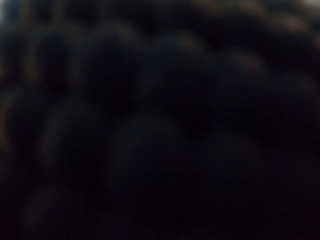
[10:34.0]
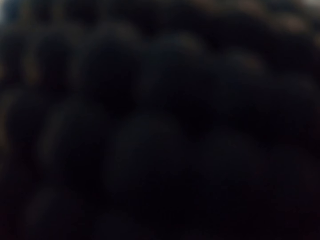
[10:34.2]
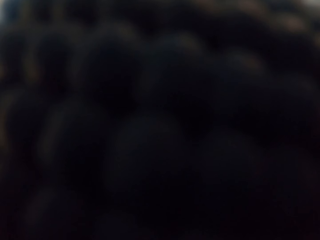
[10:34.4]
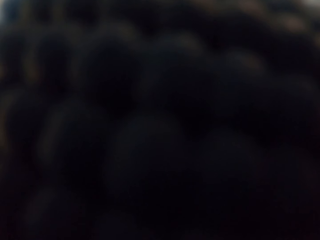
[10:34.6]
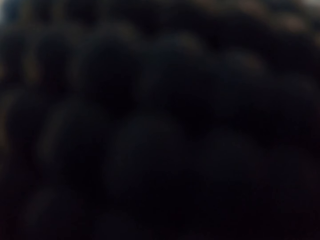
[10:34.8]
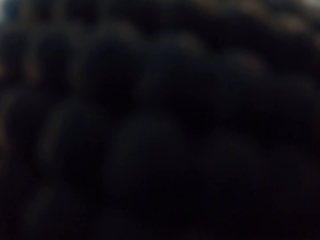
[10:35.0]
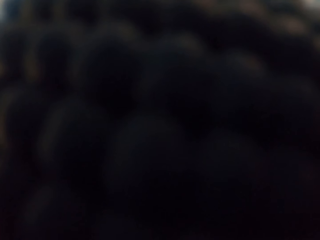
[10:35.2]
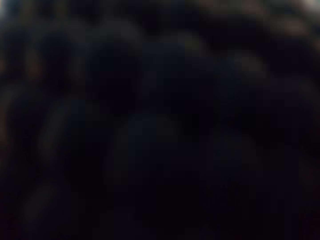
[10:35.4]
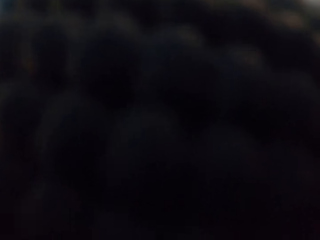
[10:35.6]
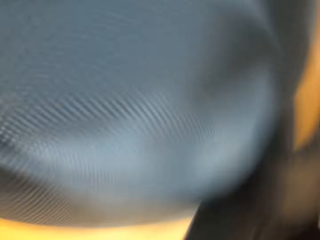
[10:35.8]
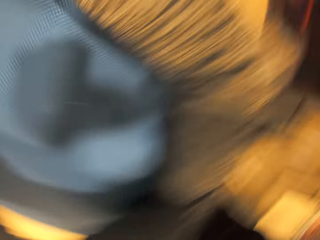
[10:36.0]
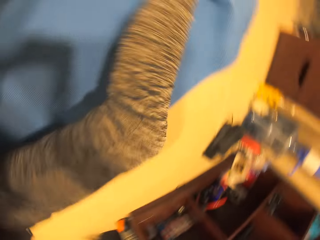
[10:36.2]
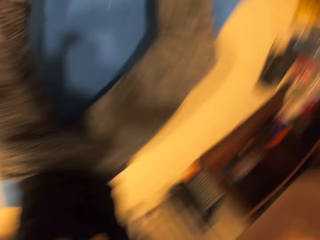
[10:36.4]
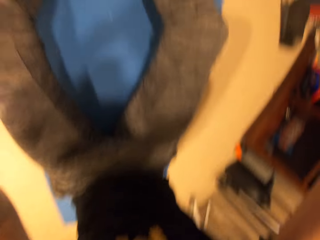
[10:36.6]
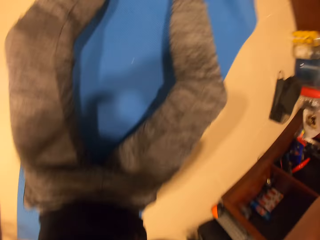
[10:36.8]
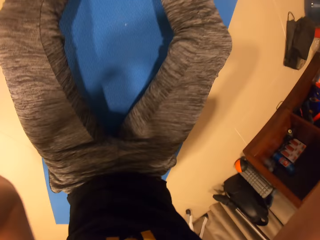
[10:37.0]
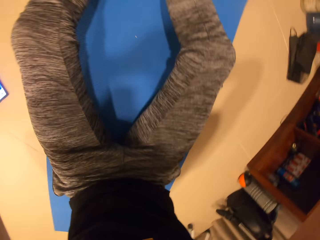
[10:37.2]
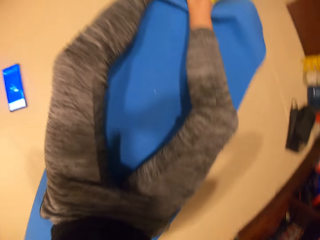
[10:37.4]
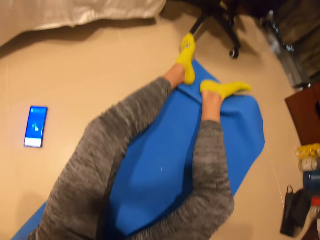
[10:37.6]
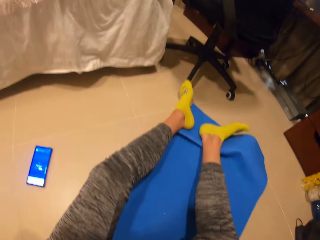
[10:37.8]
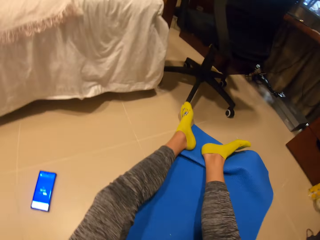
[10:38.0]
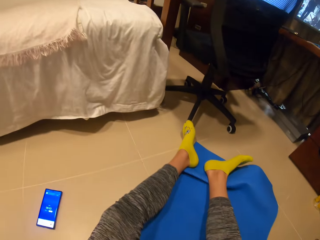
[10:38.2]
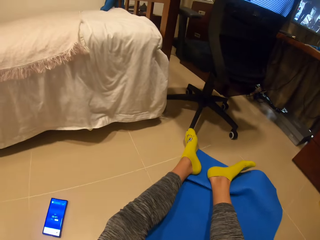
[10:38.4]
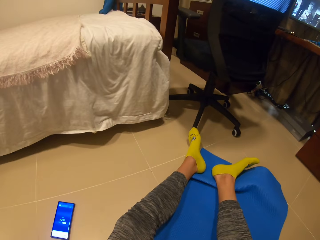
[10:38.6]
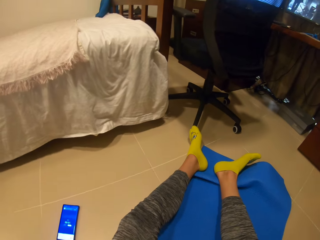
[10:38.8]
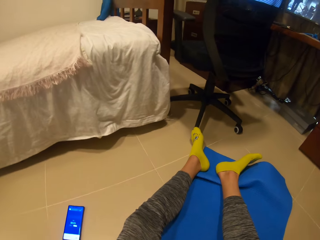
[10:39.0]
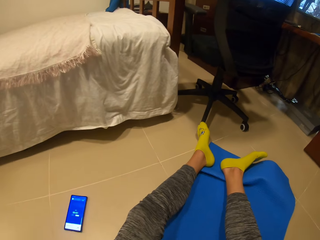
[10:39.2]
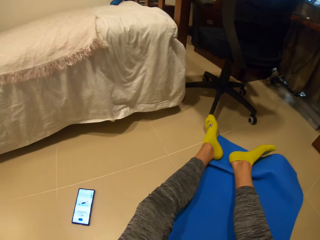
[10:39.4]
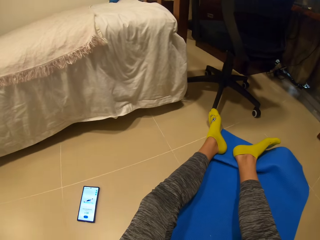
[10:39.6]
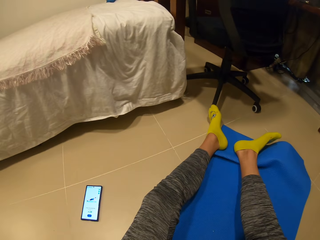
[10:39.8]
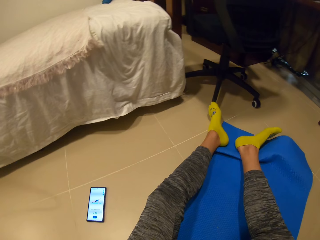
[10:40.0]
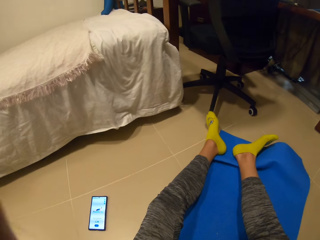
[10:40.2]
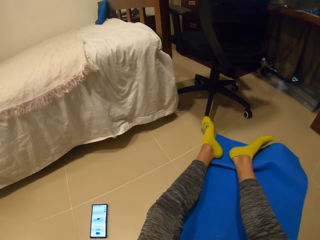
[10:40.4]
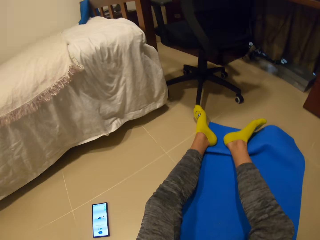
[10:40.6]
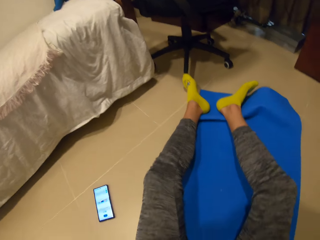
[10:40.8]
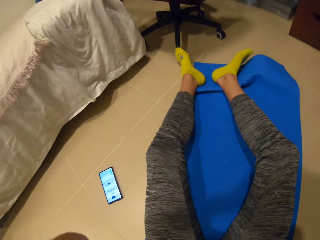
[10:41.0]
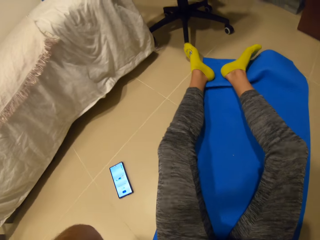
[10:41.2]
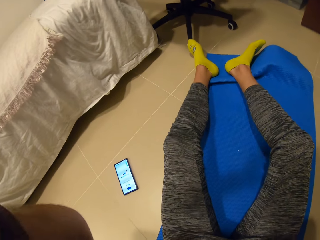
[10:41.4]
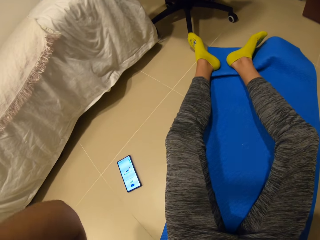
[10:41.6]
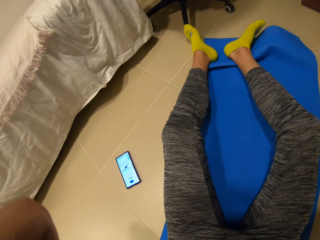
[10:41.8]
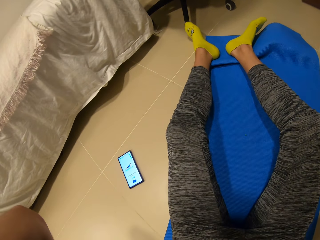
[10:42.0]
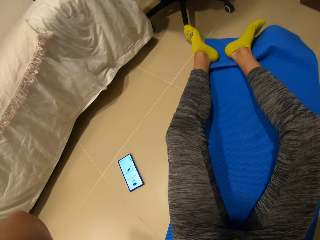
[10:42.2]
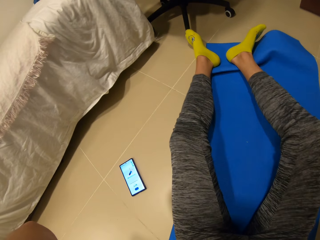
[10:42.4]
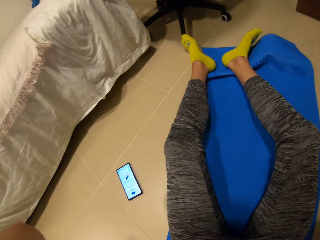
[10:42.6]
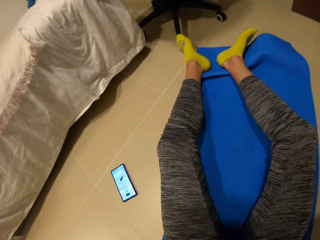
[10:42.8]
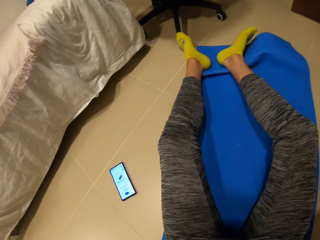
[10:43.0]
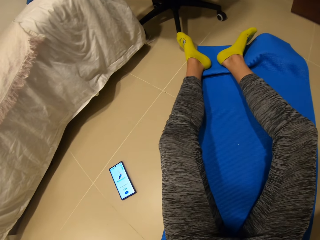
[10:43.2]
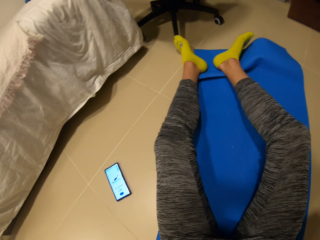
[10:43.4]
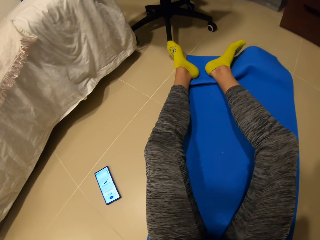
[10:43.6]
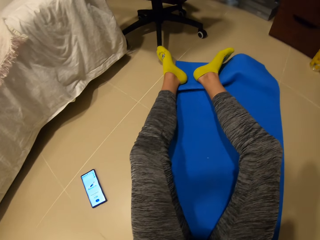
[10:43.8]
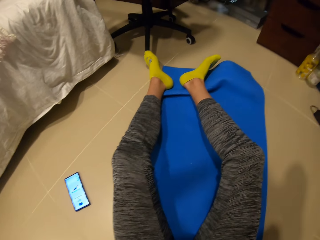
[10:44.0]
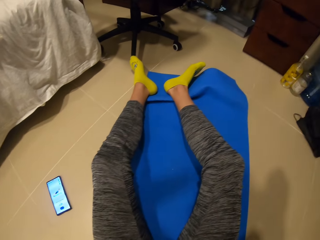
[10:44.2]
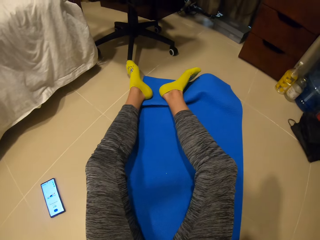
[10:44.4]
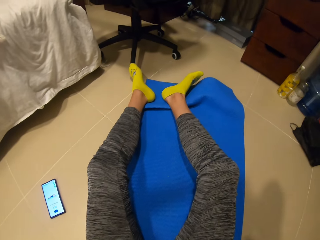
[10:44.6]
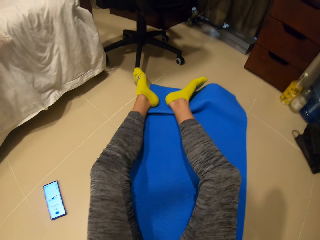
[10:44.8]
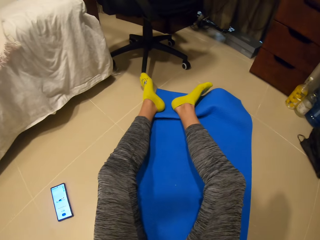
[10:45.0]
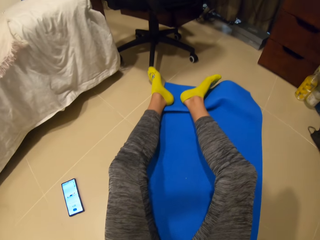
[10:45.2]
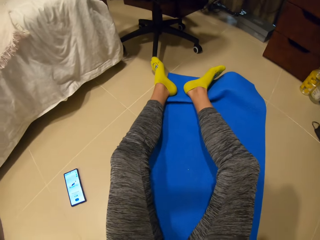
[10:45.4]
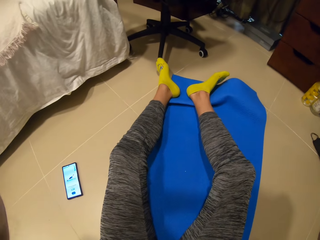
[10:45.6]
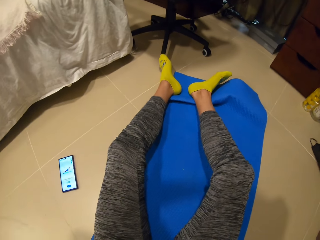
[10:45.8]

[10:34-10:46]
The camera wearer picks up his camera on the exercise mat with both hands. He wears the camera with both hands. He fixes the camera.

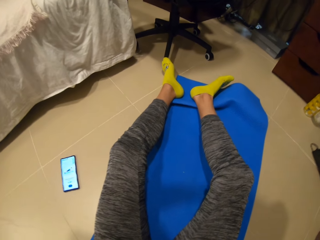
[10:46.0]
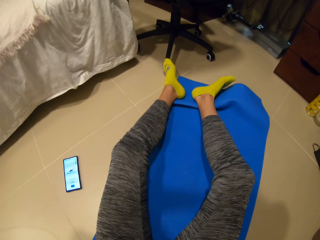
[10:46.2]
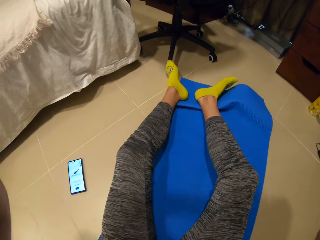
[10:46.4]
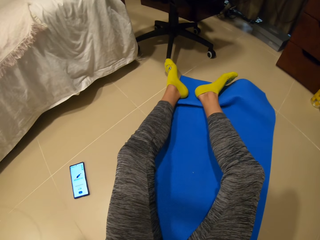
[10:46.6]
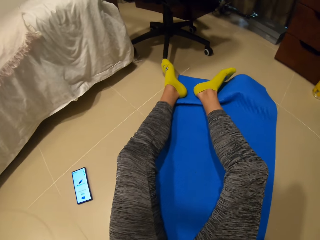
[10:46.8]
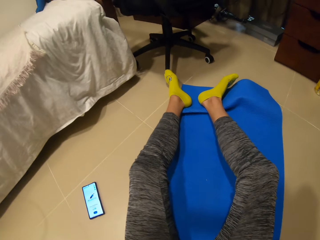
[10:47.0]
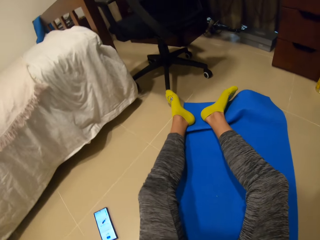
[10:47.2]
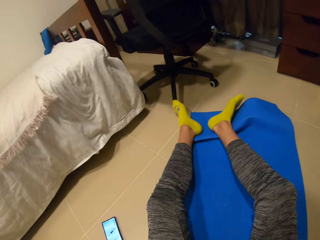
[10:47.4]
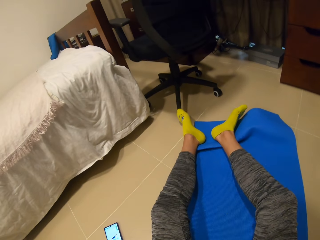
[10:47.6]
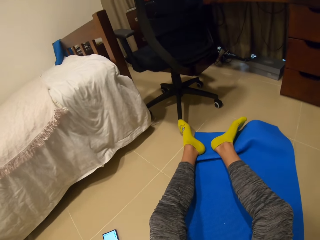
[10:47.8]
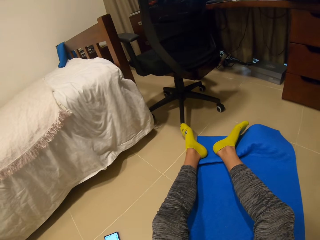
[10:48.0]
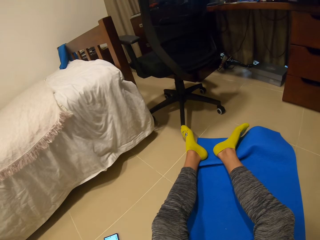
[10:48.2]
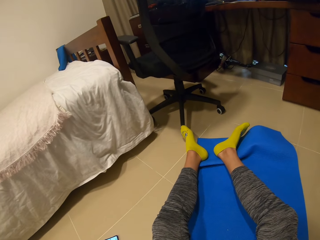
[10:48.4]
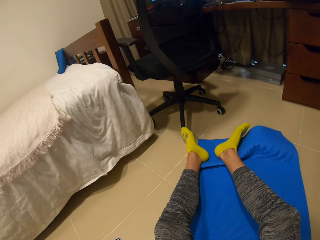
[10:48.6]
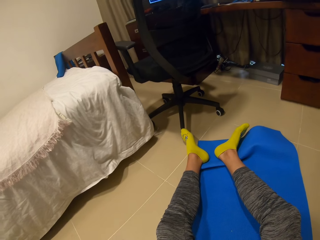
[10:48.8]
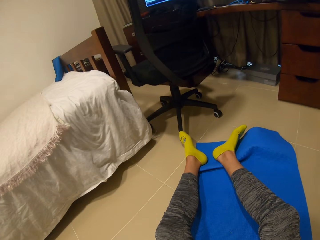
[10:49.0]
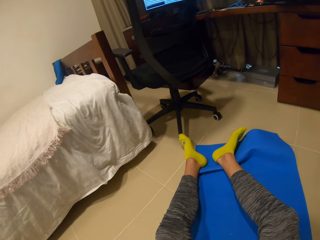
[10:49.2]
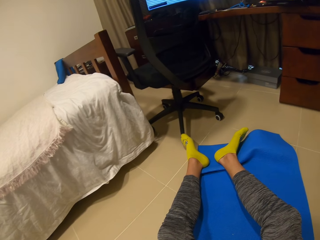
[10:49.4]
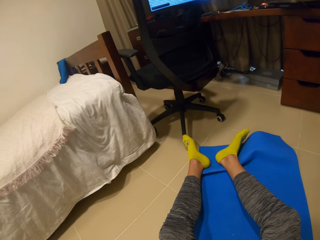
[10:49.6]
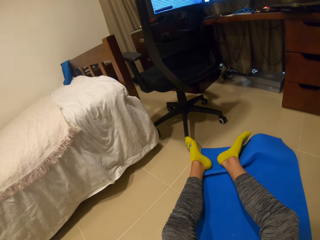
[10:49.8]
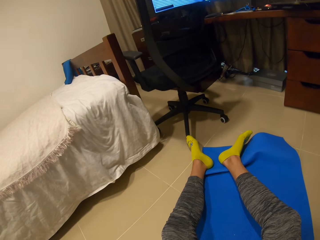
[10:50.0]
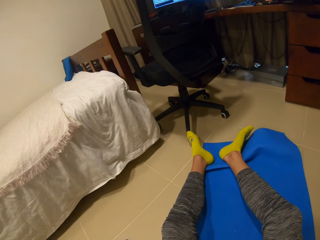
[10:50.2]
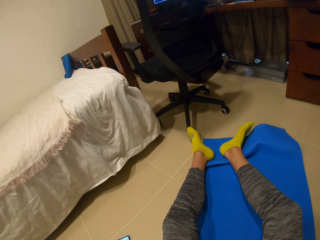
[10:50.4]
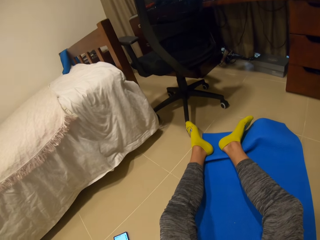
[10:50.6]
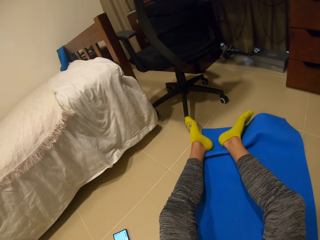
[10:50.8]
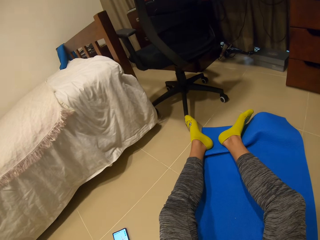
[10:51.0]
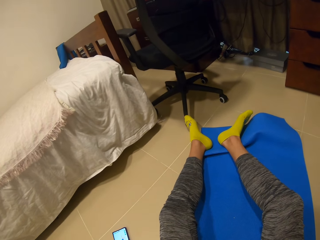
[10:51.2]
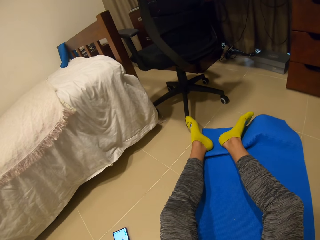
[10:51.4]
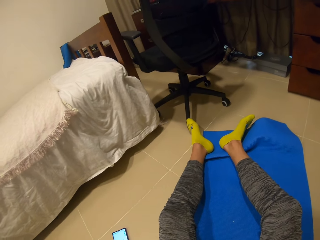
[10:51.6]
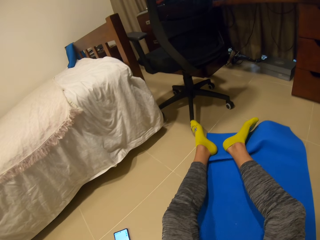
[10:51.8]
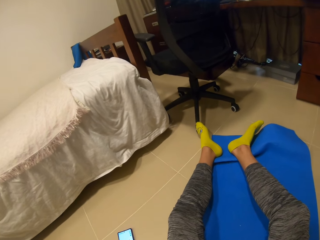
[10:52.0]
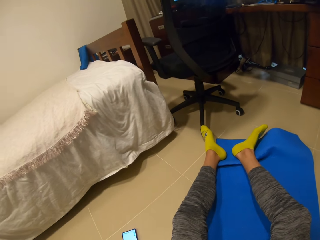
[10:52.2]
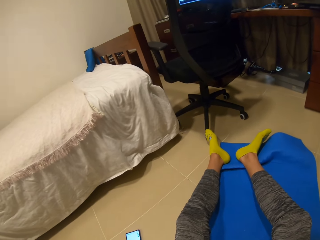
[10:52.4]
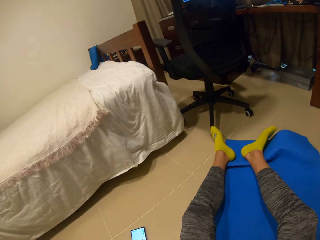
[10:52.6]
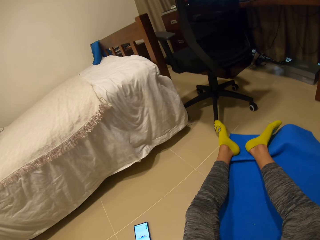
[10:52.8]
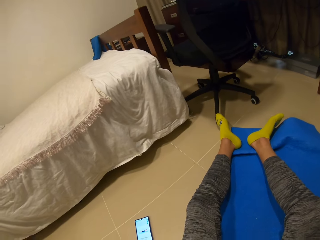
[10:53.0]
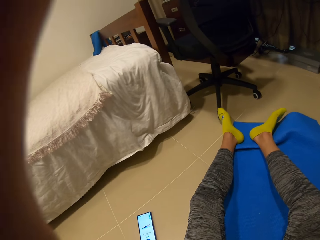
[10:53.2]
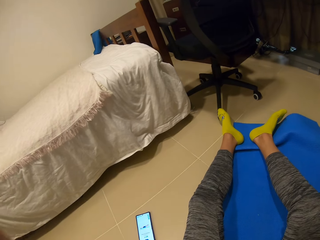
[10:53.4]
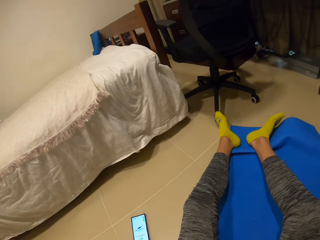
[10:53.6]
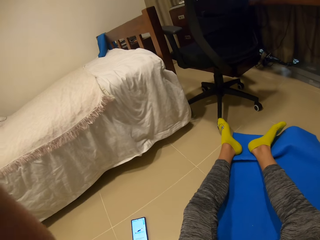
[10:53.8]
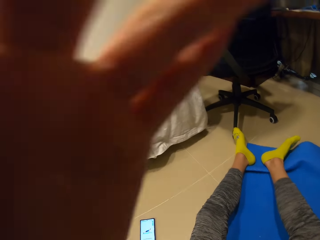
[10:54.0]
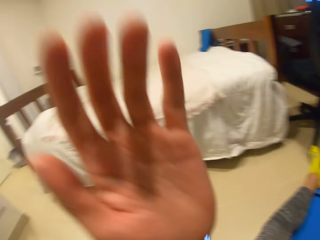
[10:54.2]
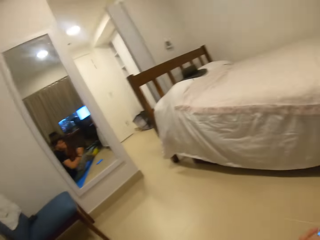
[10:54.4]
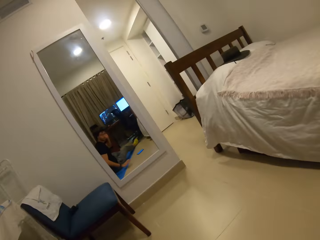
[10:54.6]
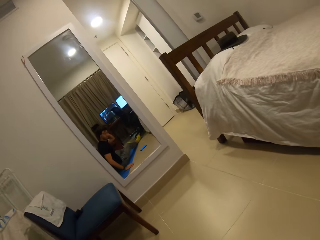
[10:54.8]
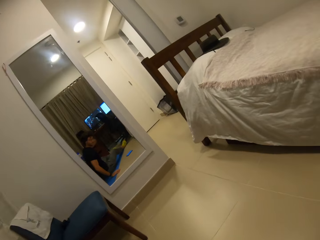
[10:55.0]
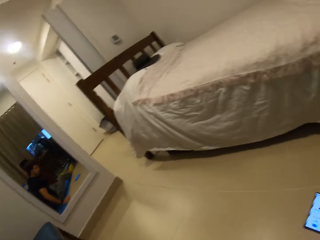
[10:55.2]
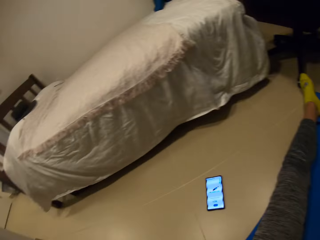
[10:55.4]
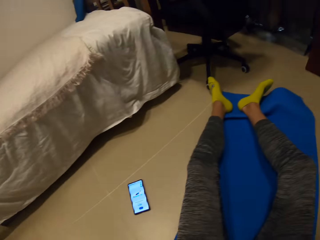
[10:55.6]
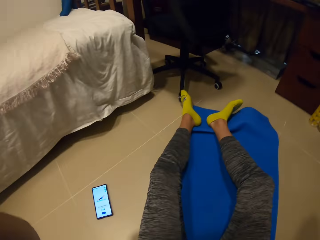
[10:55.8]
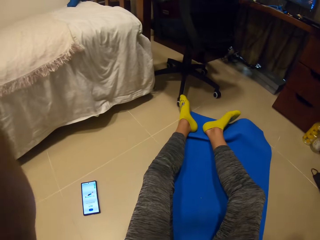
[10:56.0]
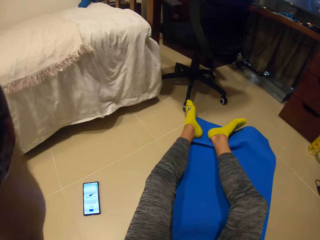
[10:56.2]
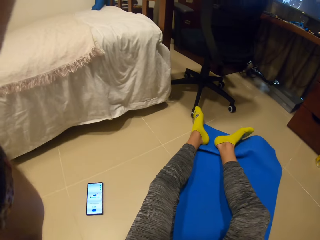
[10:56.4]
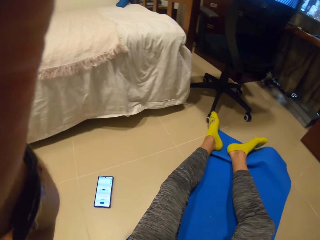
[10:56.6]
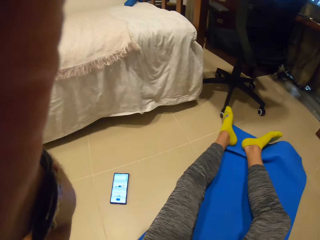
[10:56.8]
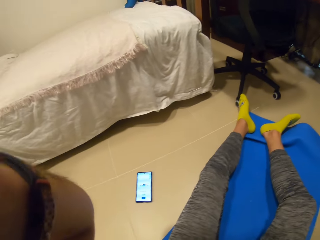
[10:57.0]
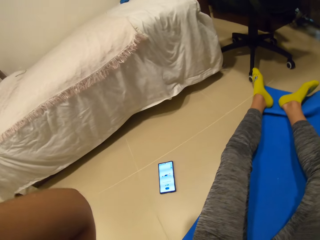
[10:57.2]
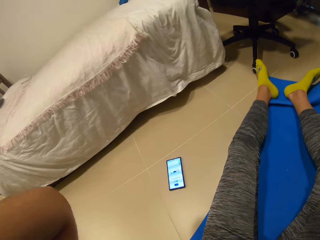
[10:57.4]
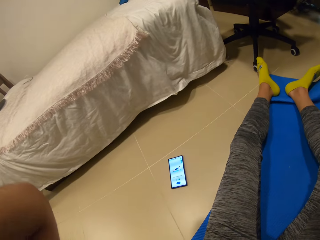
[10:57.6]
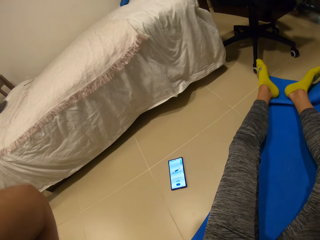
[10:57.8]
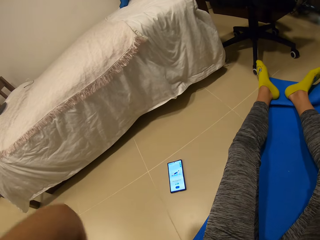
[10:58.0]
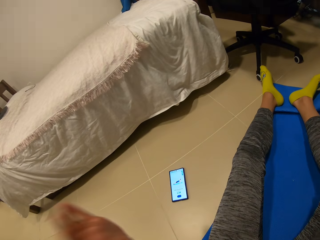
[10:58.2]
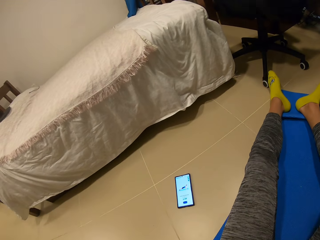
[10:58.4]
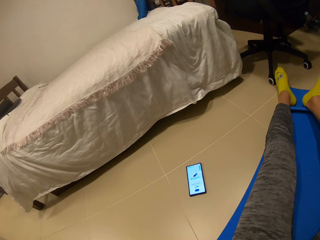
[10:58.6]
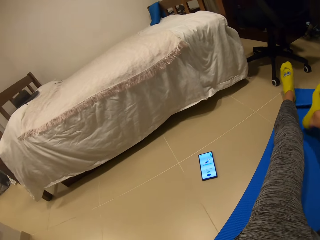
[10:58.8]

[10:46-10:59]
The camera wearer looks around. They fix the camera.
